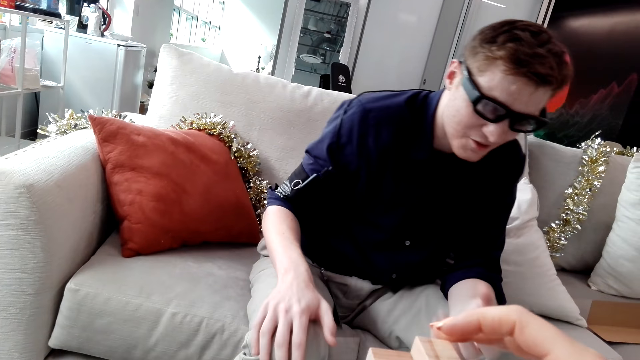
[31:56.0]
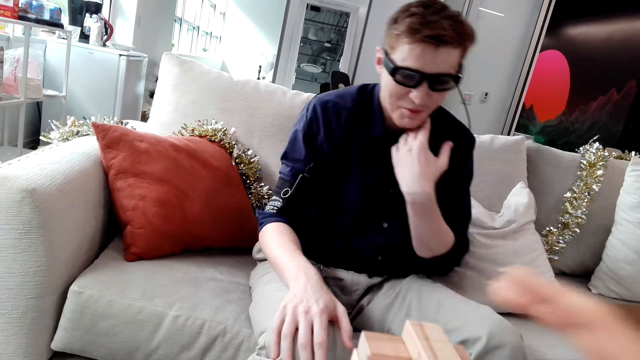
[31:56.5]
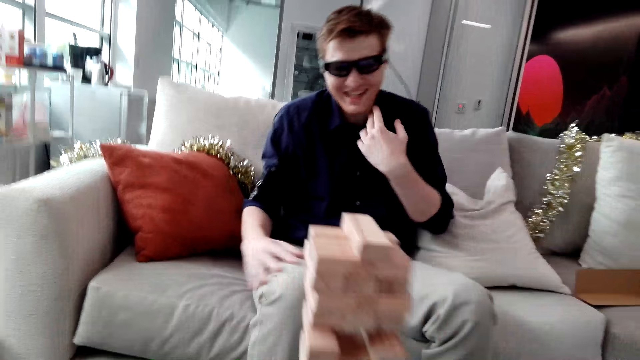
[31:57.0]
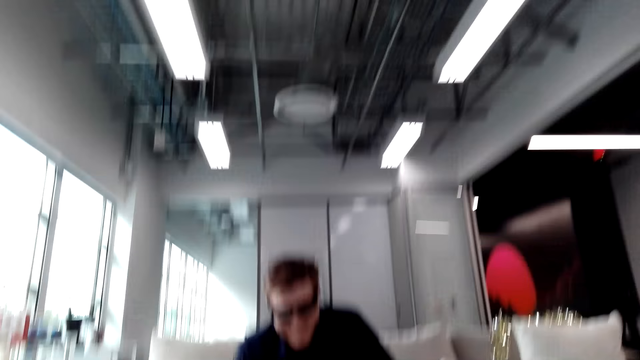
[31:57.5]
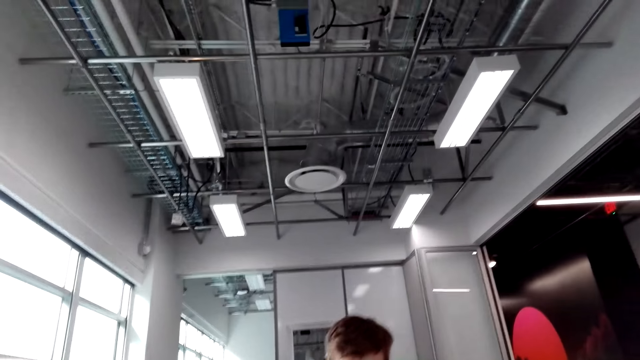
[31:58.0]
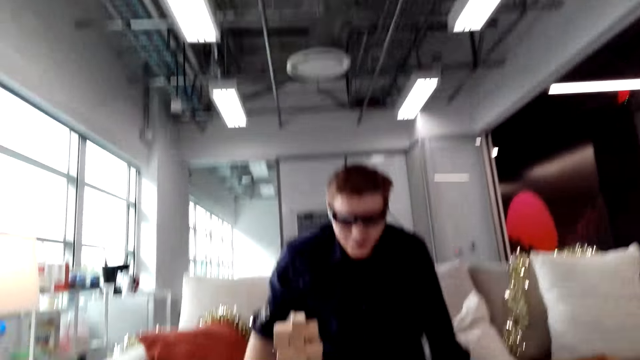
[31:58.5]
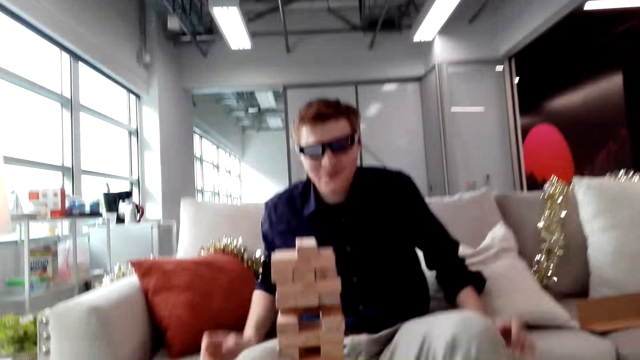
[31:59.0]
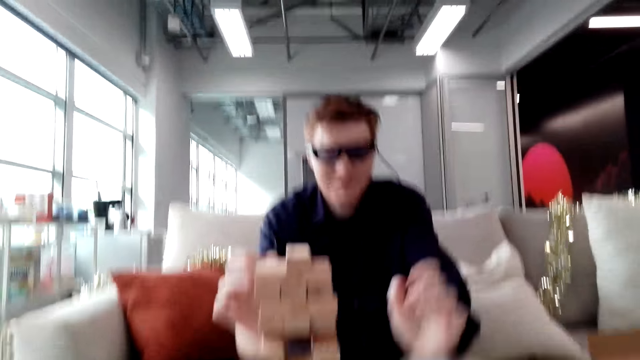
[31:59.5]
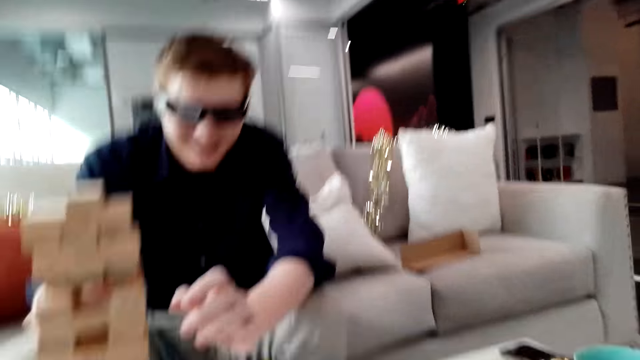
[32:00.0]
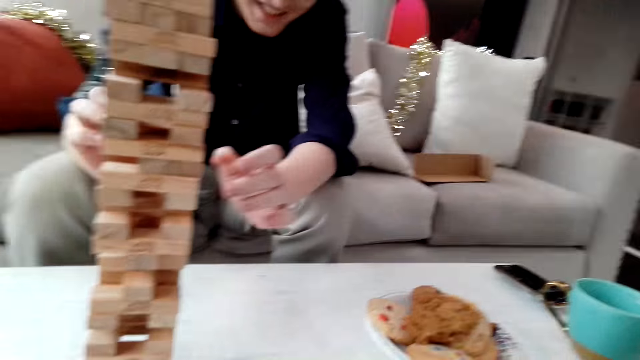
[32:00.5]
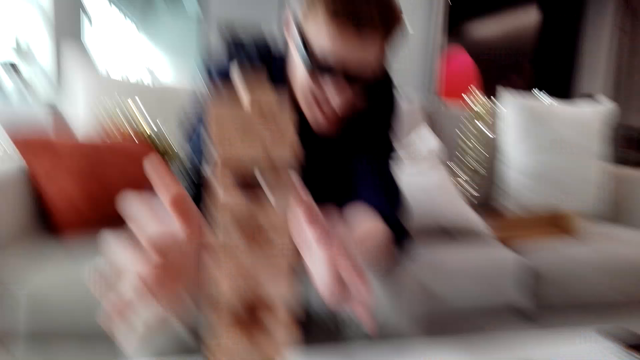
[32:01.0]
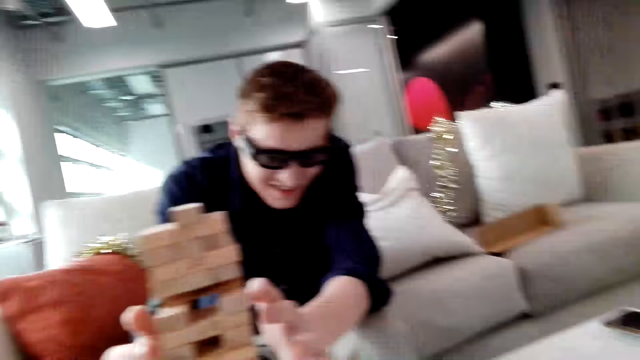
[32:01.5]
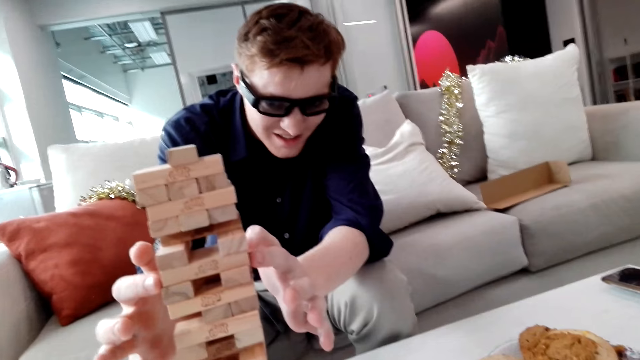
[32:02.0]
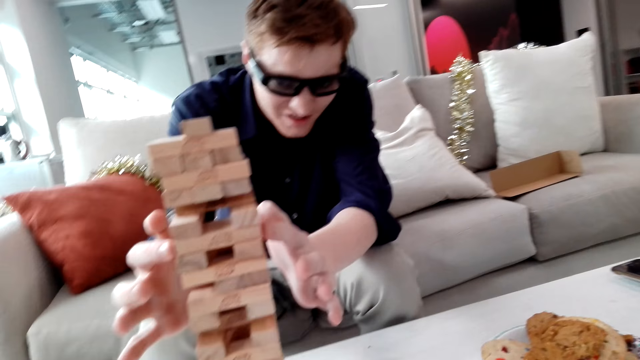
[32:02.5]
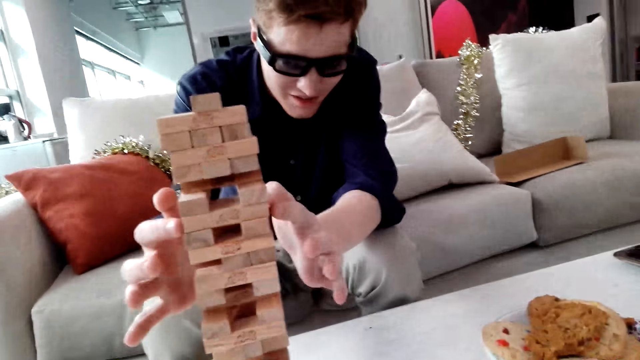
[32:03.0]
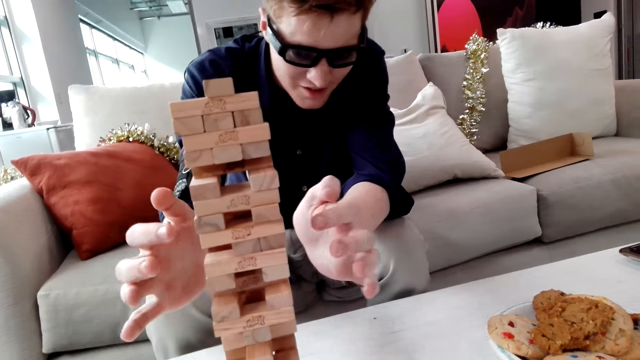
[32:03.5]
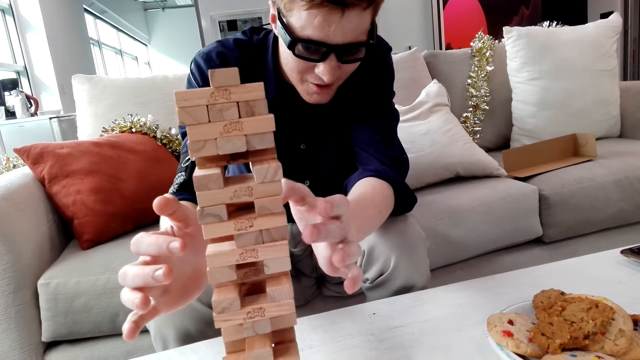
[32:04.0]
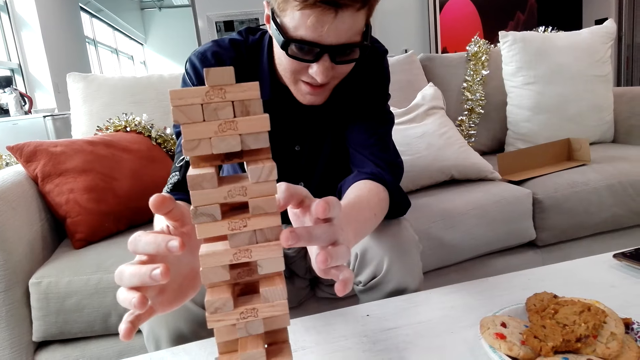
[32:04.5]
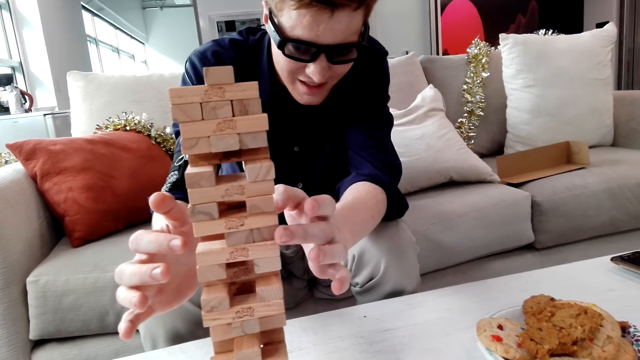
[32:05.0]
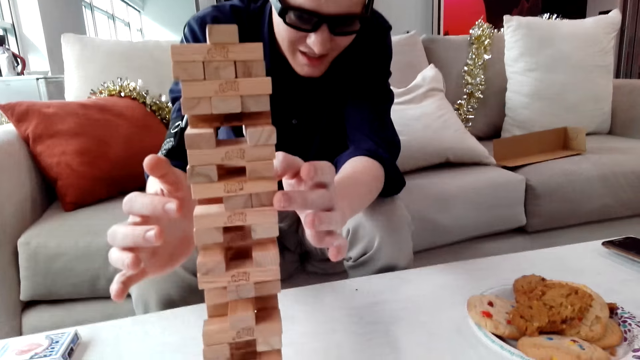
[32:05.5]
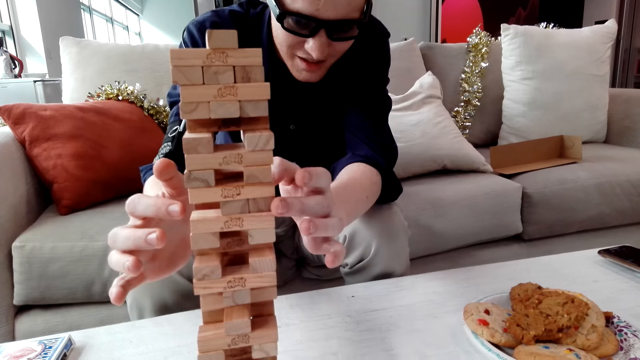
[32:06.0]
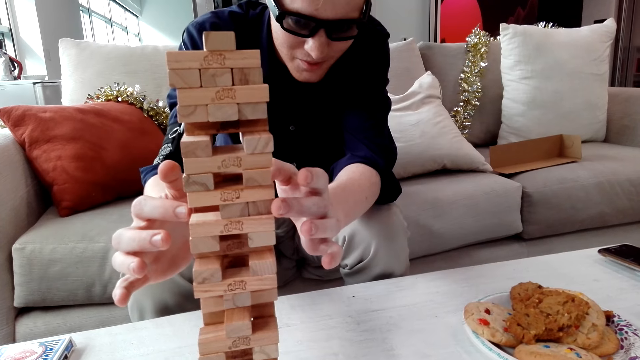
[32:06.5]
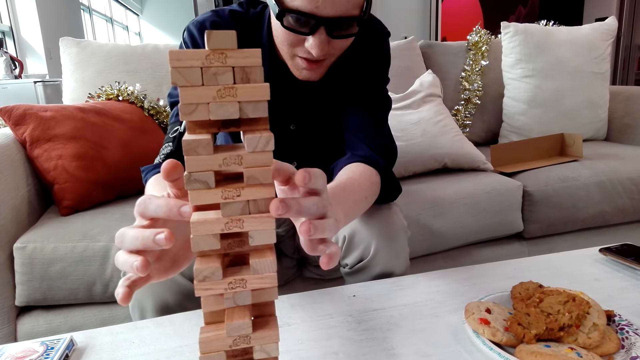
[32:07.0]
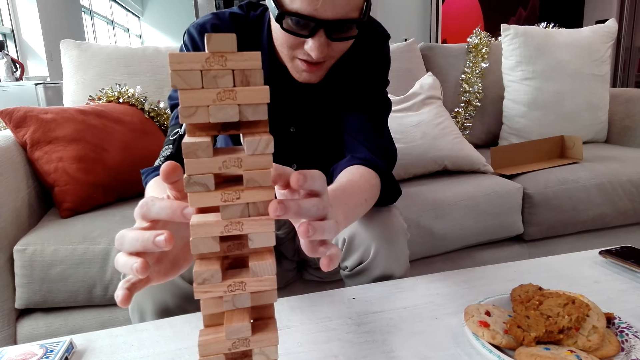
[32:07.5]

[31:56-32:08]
The camera wearer looks around. A man removes the Jenga block.

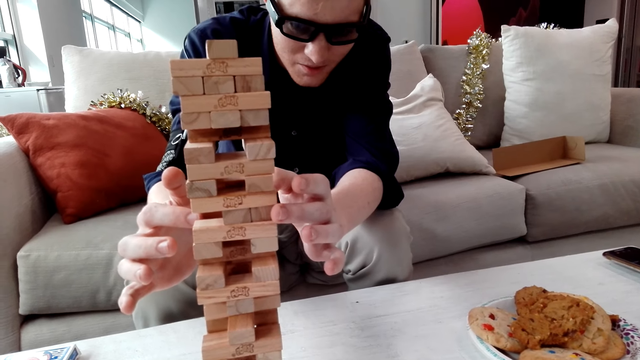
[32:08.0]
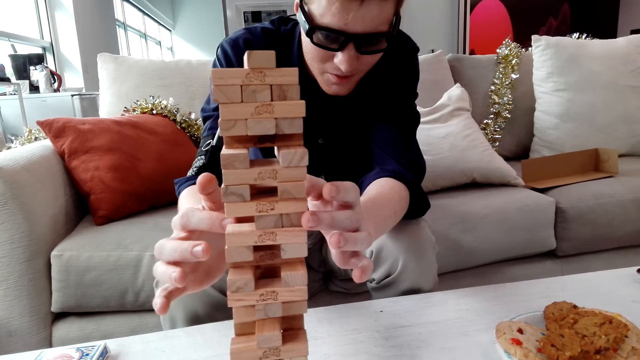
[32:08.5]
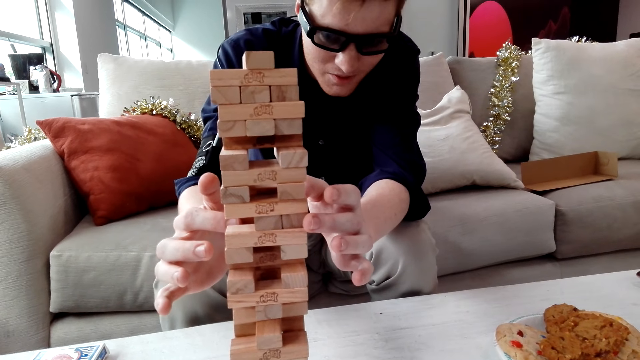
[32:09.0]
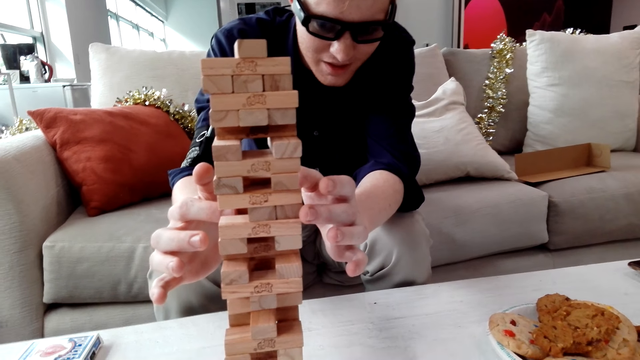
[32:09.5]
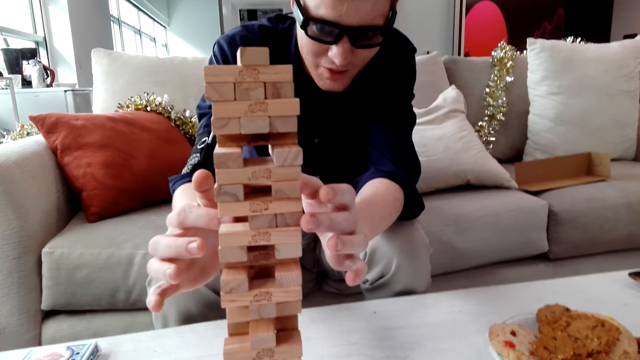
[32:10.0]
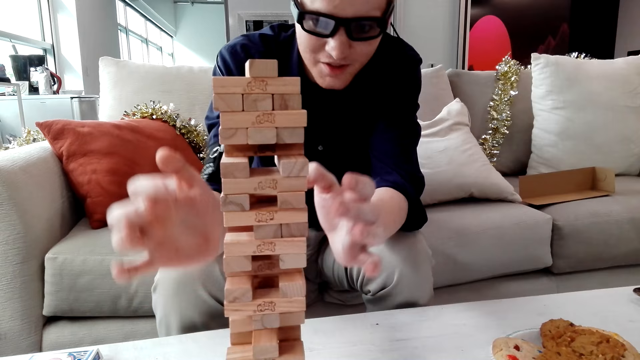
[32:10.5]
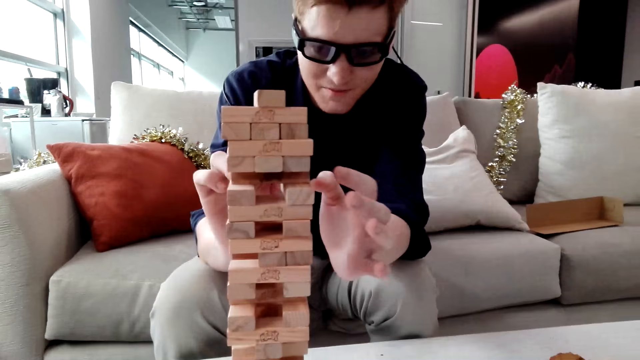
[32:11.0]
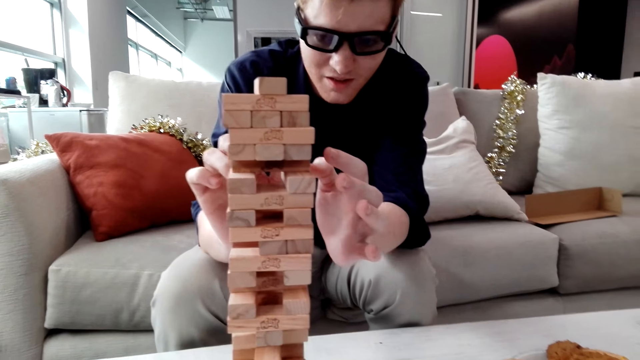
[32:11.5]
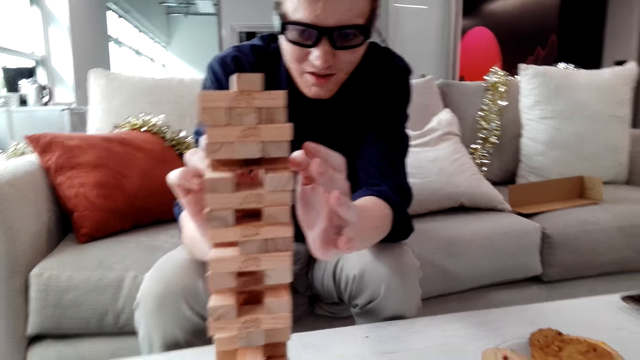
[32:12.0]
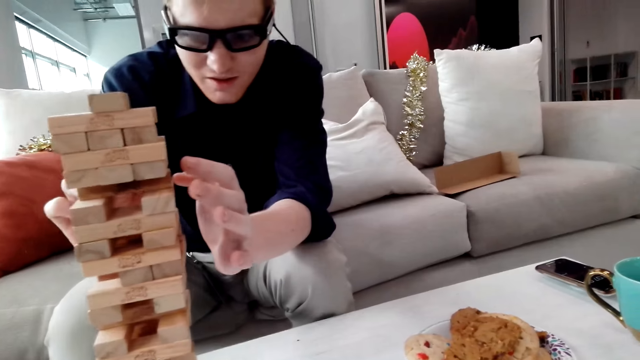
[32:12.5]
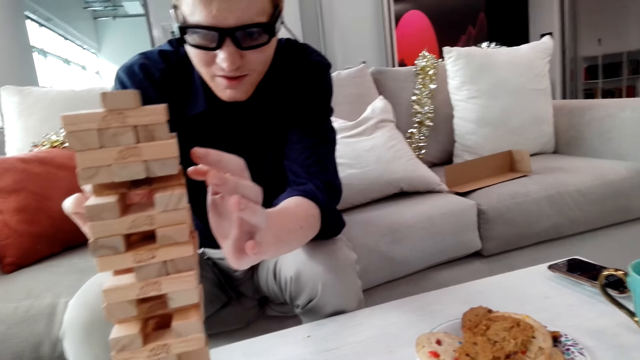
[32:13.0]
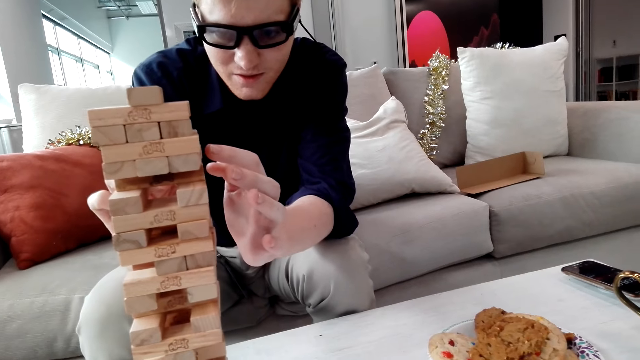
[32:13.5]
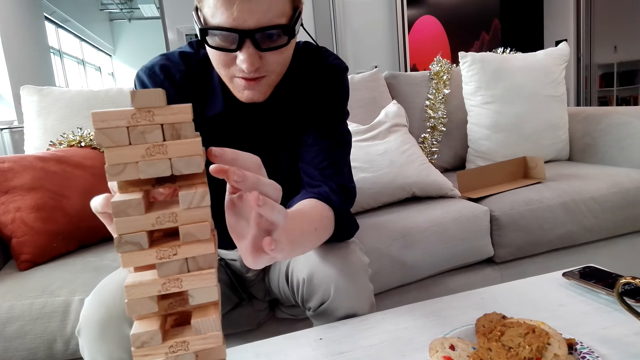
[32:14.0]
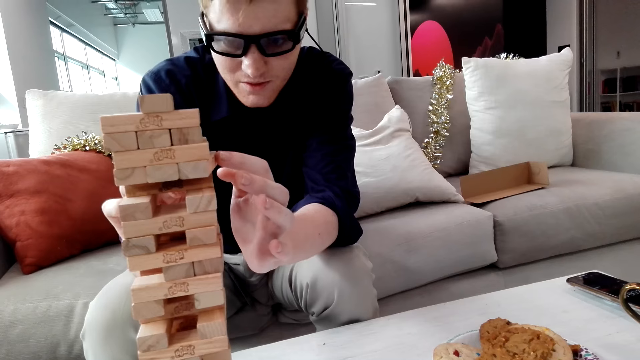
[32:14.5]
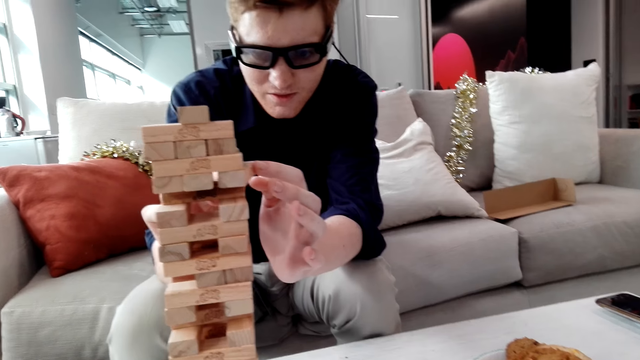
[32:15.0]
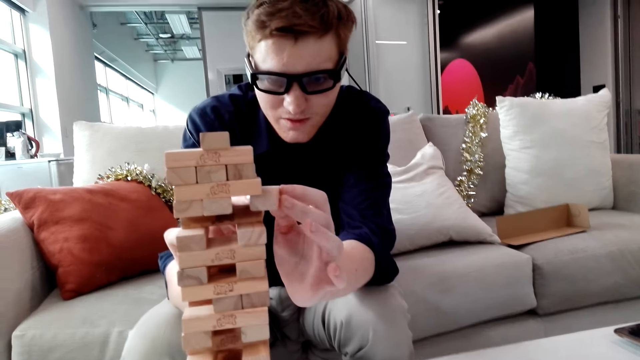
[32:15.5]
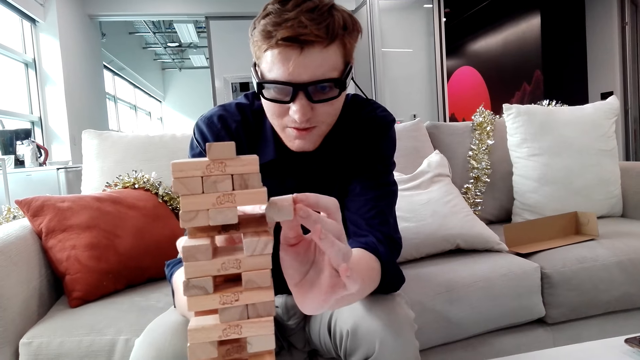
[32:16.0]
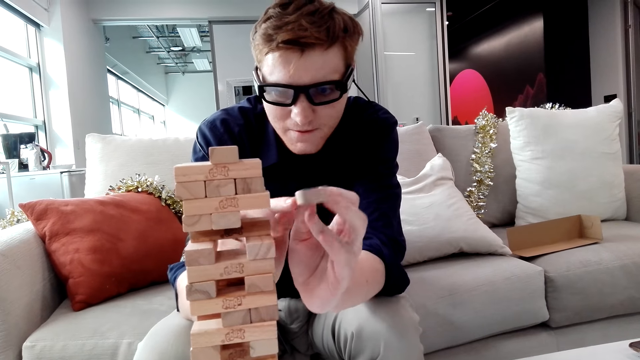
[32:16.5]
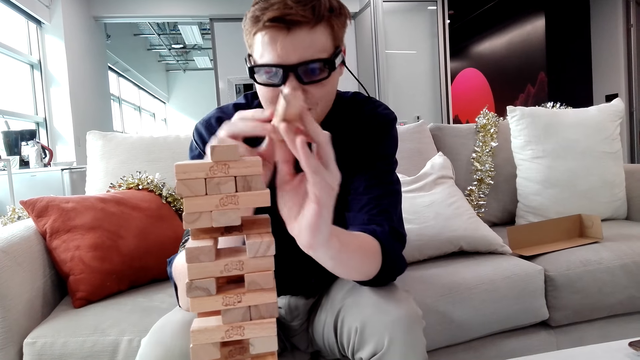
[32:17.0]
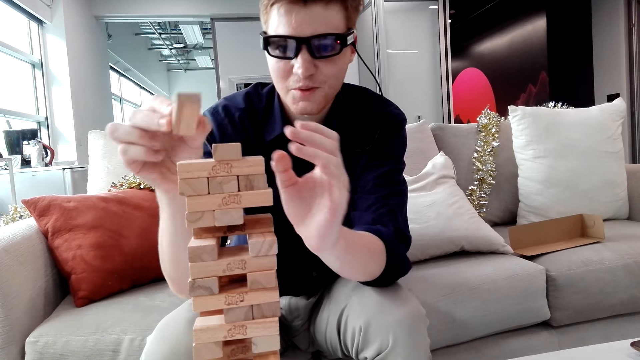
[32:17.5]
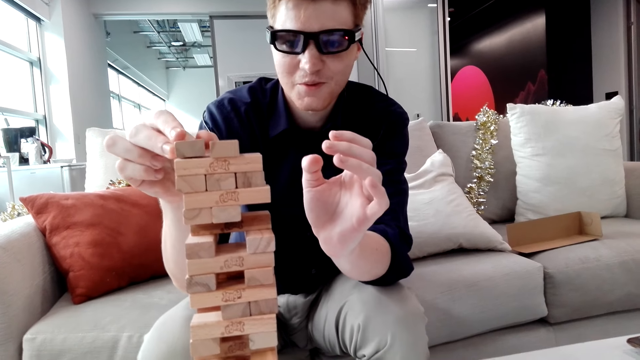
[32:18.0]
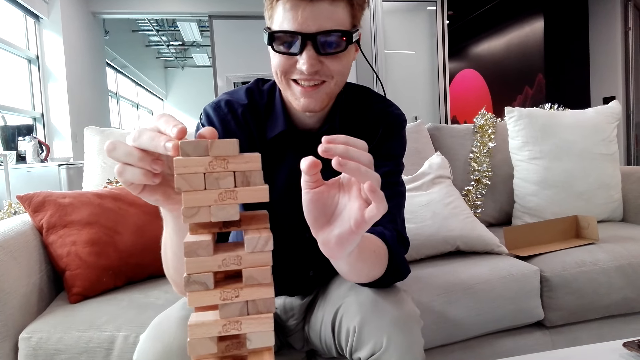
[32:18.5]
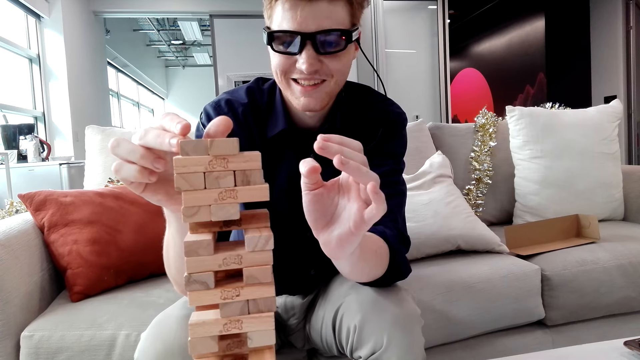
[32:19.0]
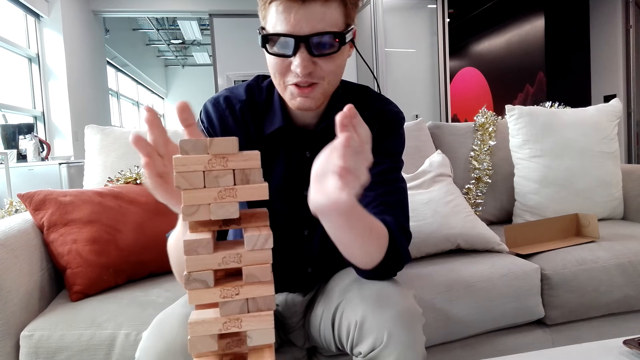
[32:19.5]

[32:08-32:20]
A man holds a Jenga block. The man picks up the Jenga block and puts the Jenga block on a tower.
